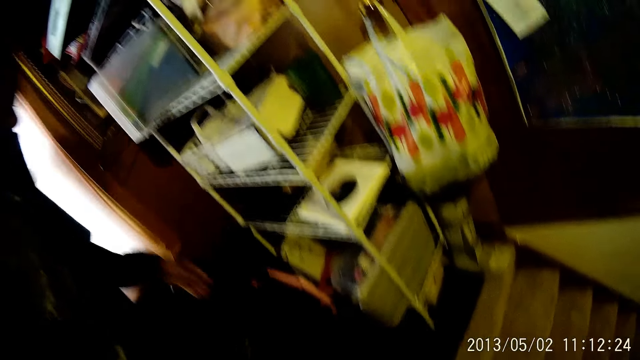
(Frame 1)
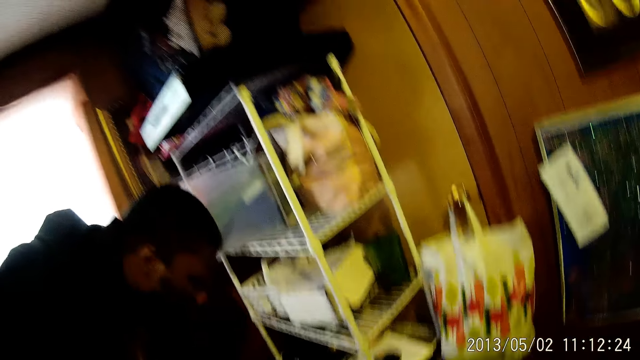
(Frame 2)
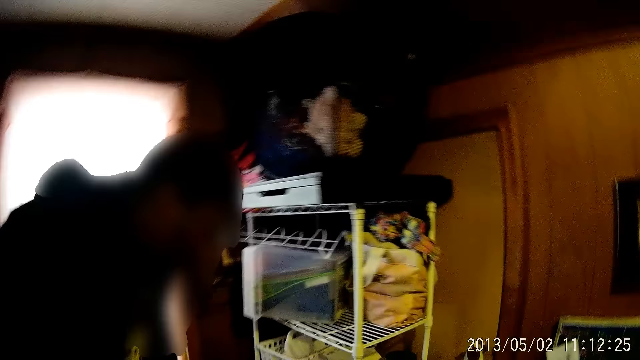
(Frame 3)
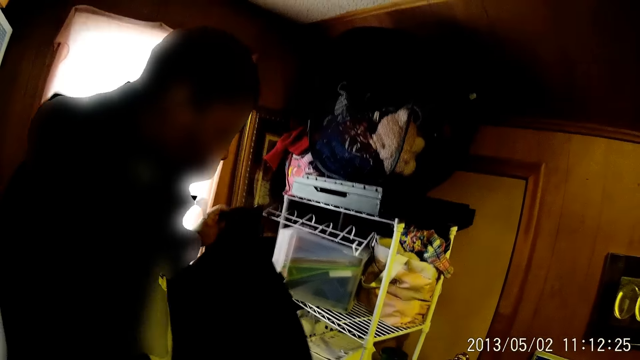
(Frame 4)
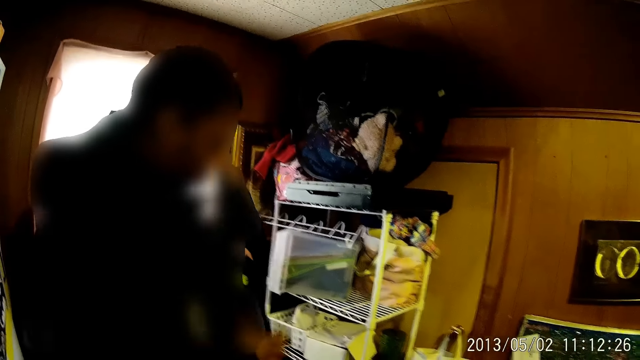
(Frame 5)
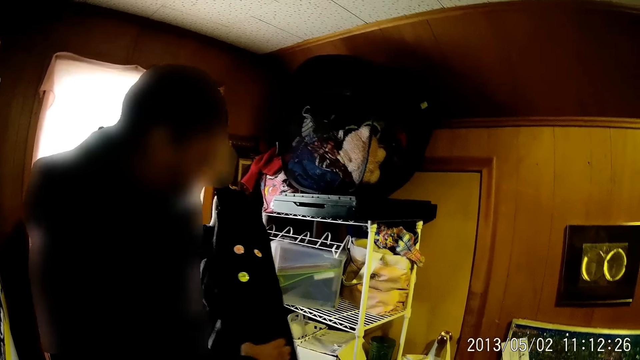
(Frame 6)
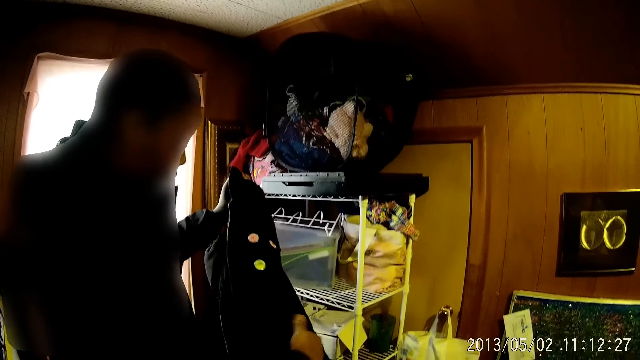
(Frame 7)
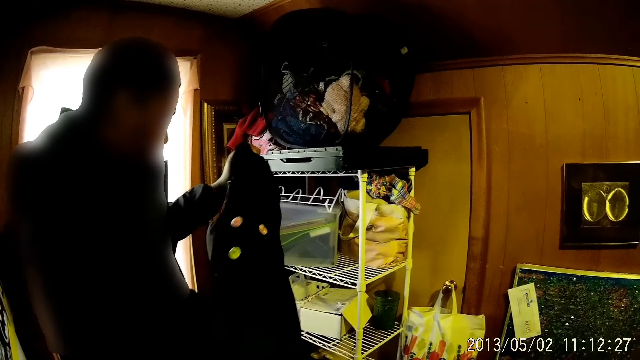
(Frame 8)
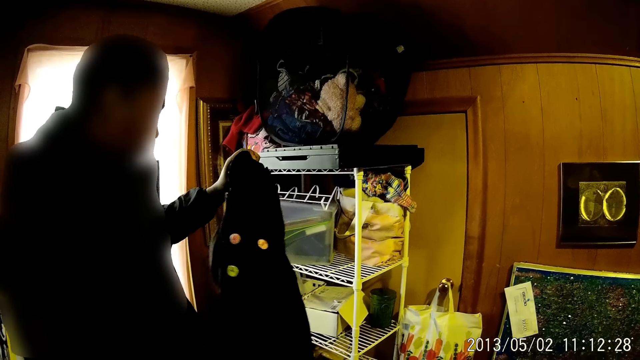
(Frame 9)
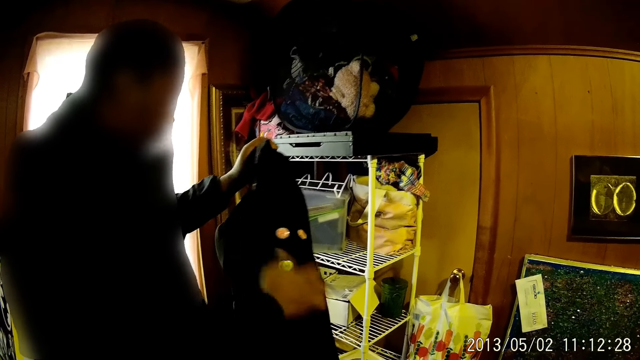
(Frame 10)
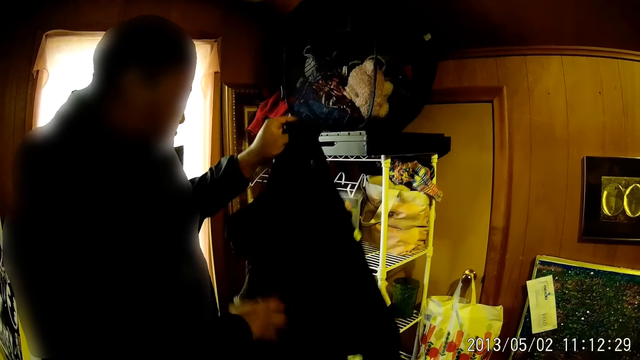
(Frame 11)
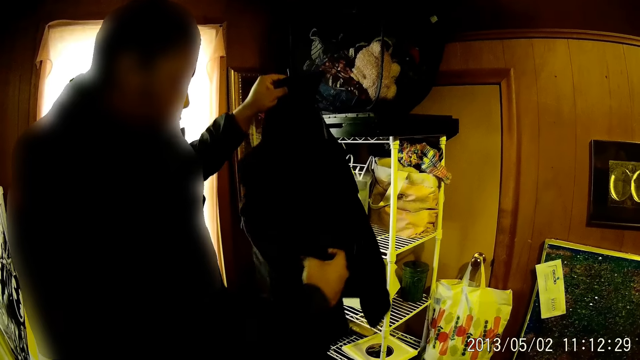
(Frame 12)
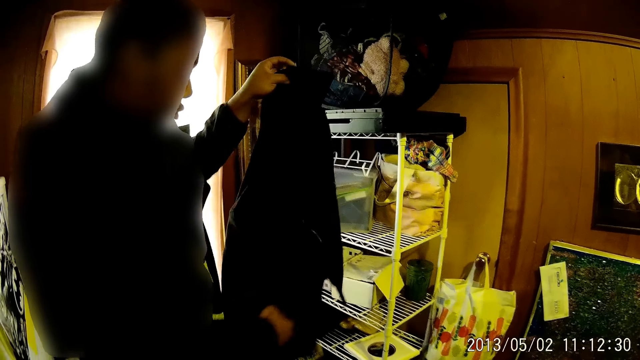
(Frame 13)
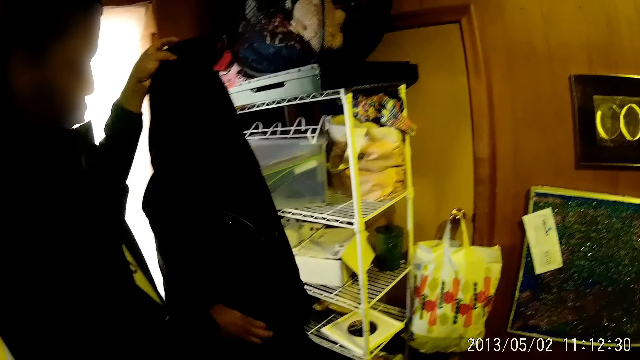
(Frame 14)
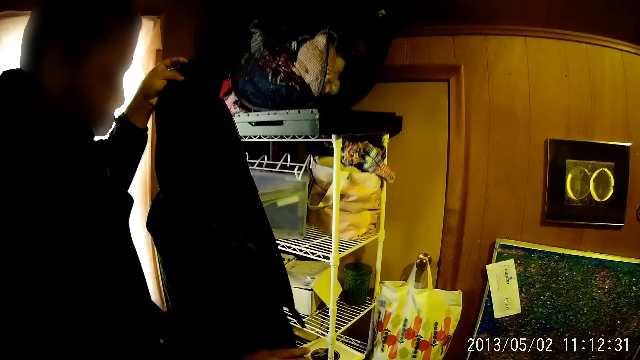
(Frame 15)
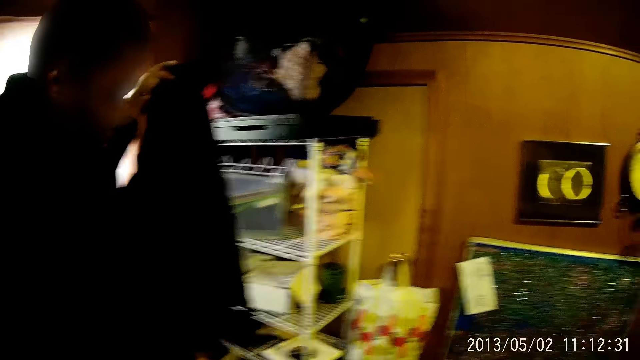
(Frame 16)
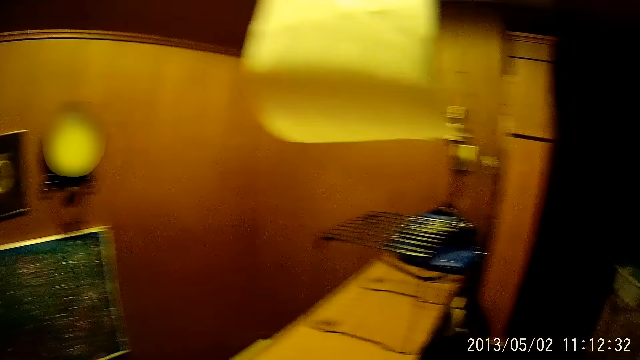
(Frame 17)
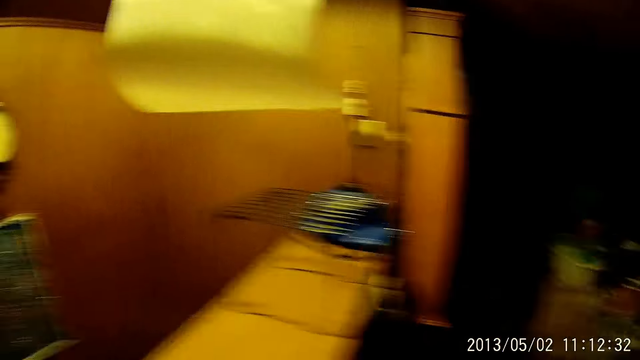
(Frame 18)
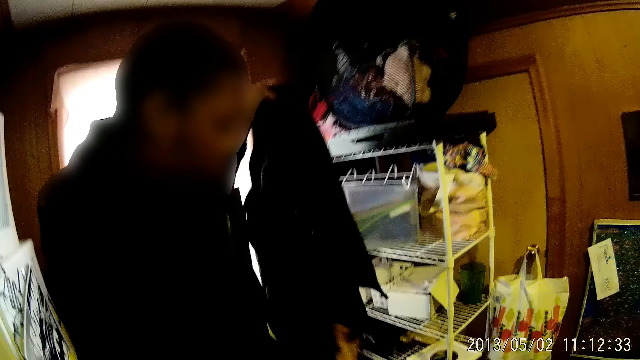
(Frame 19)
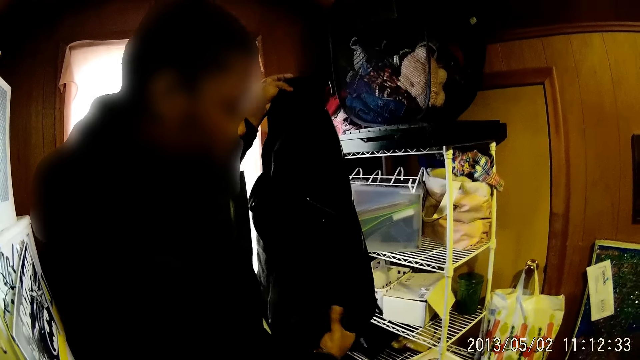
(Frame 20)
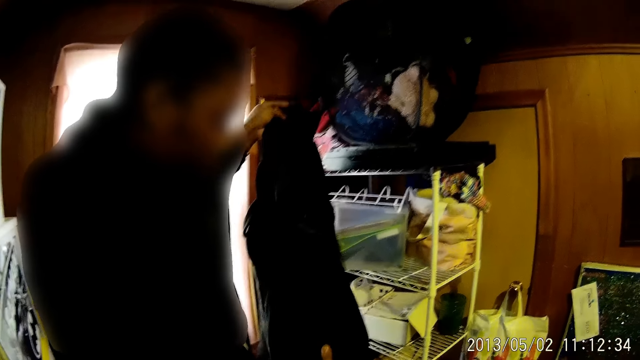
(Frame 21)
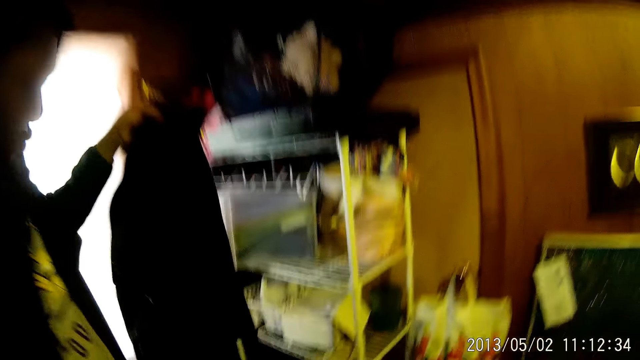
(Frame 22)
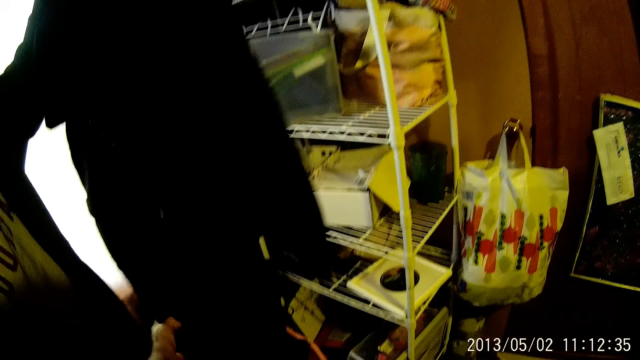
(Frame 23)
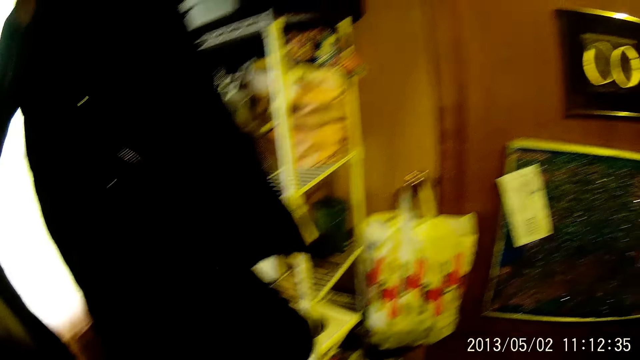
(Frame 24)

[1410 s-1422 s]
The man picks up a jacket from the floor with his left hand, holds the jacket with both hands, and checks the pockets of the jacket with his right hand. The camera wearer looks around.

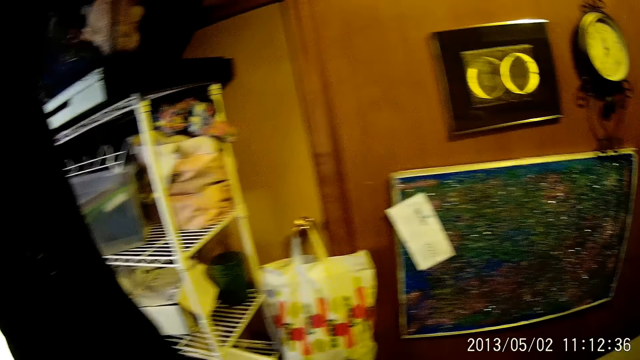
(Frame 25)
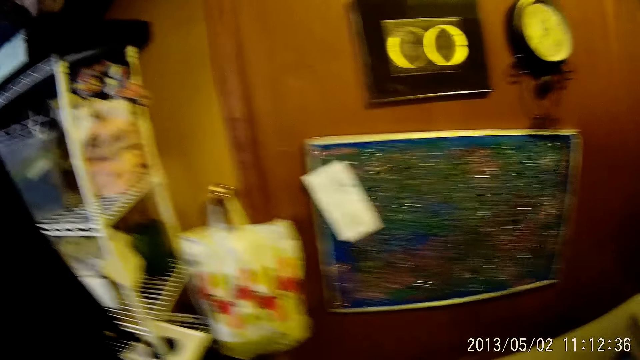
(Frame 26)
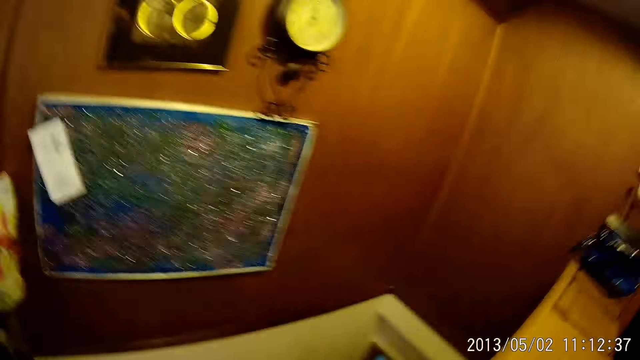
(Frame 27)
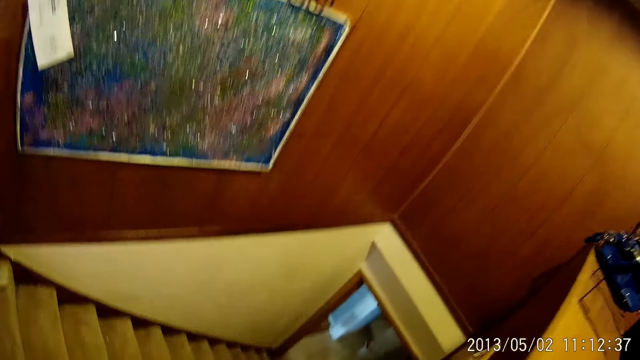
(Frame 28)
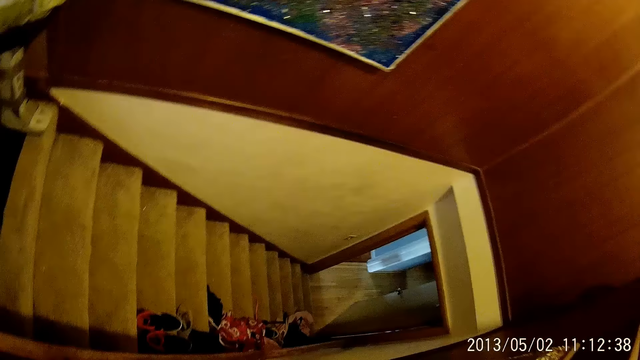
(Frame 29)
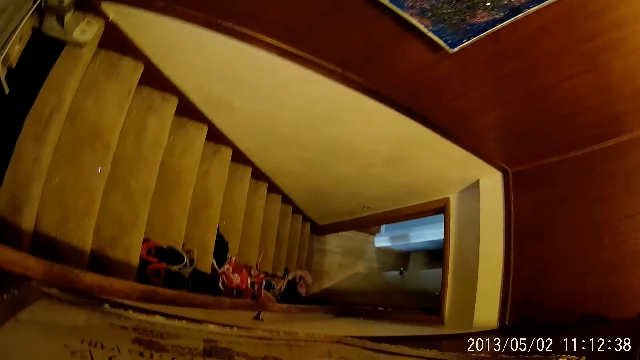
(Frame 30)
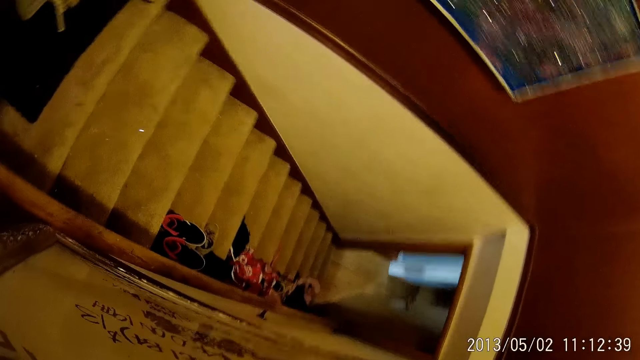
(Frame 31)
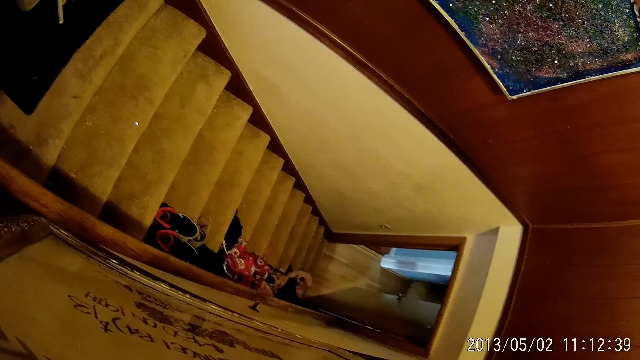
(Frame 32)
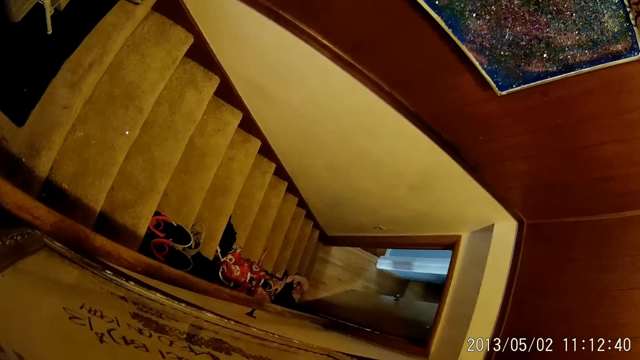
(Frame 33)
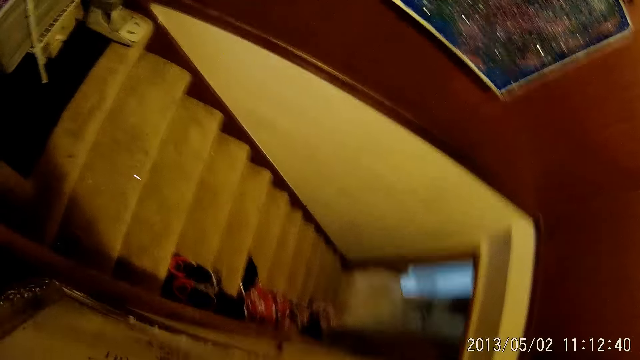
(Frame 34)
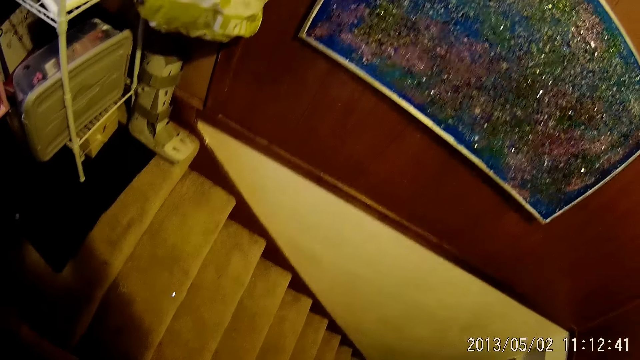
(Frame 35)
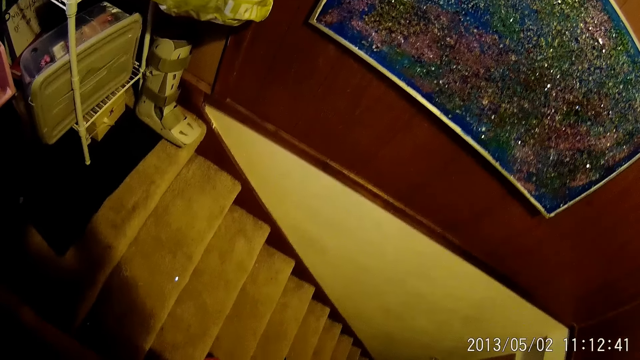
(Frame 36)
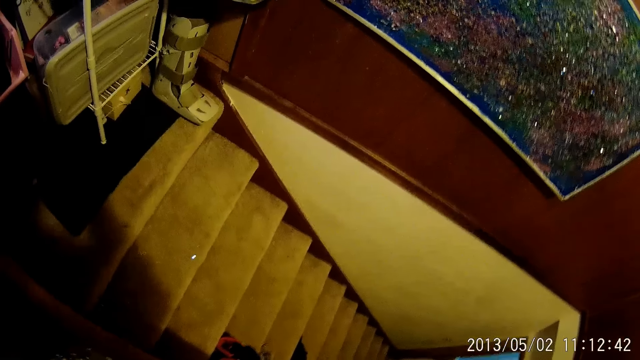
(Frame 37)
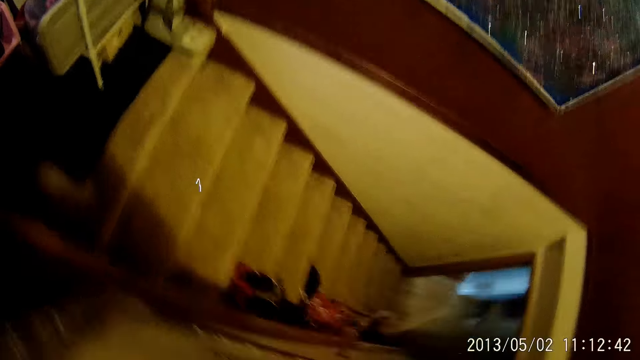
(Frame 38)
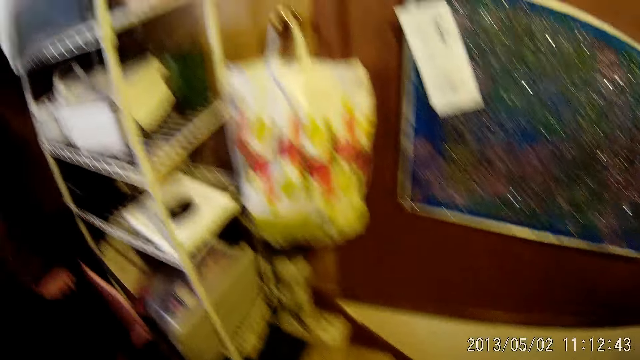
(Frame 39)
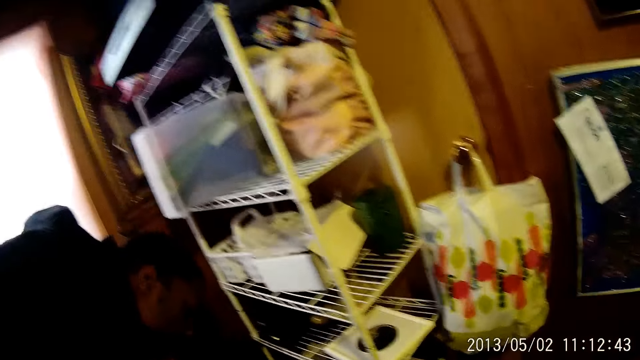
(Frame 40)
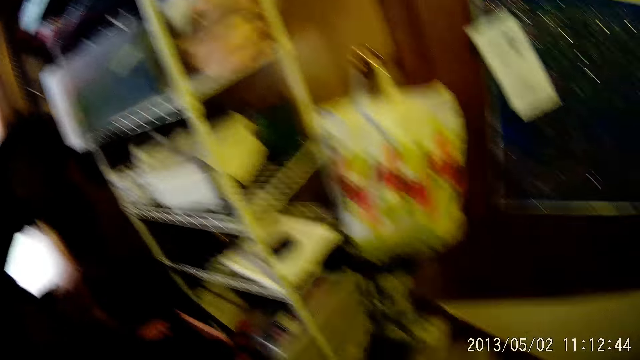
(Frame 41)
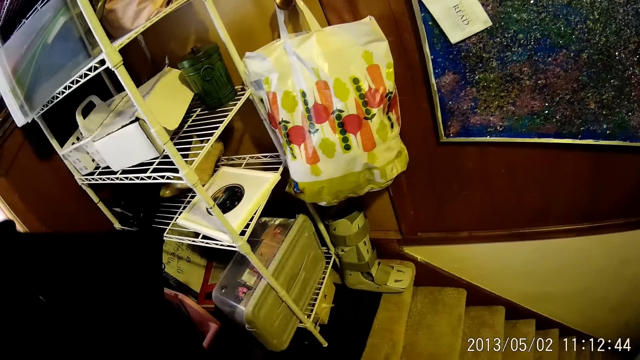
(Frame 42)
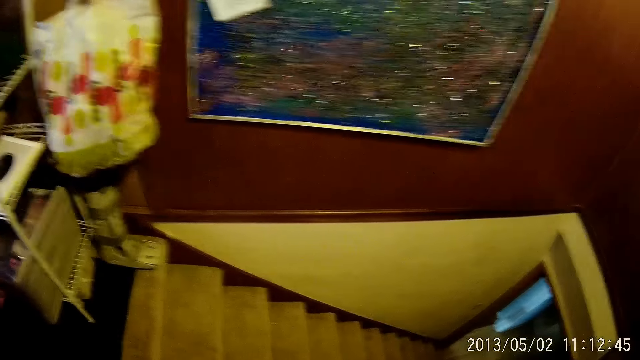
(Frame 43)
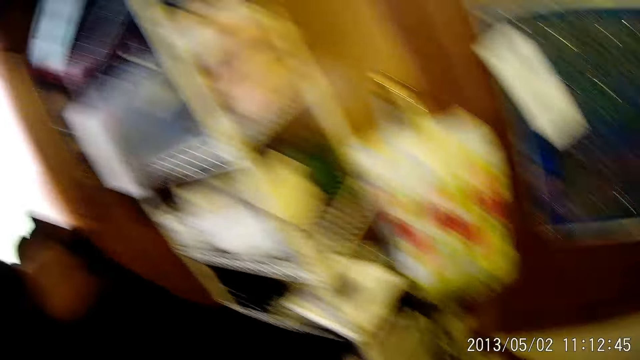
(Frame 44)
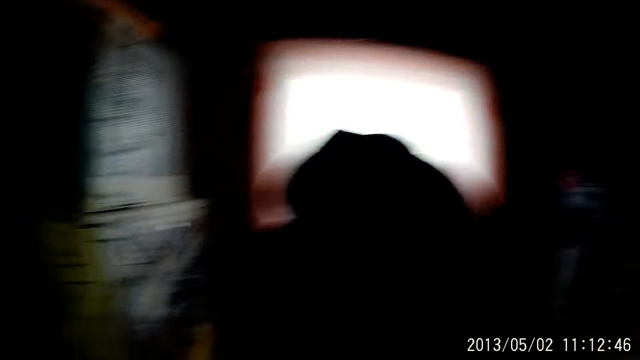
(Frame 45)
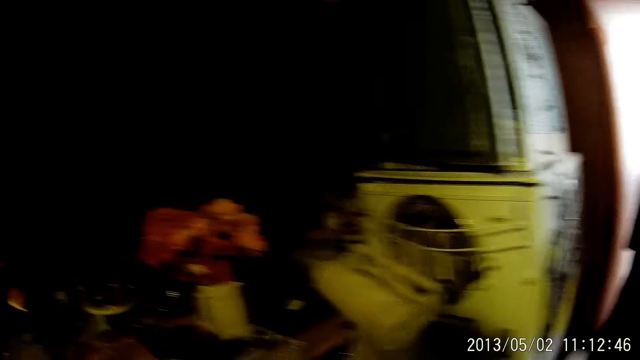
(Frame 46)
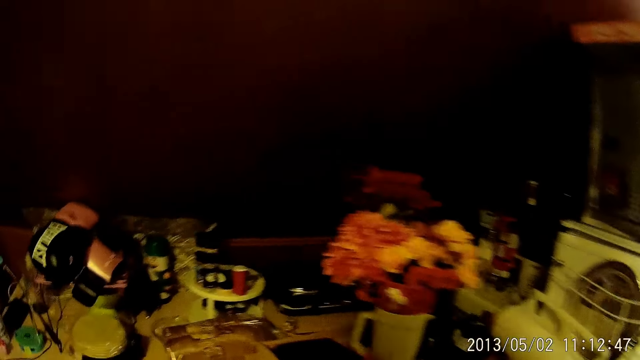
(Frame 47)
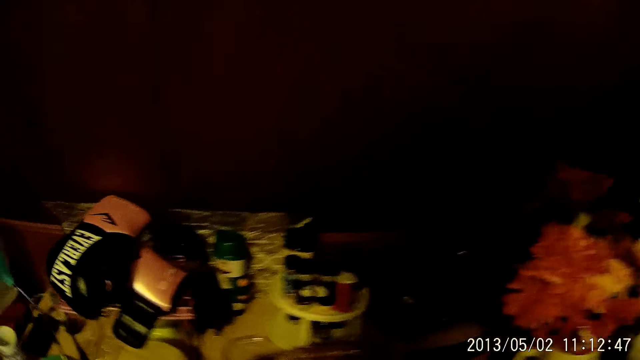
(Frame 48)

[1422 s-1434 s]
The camera wearer looks down the stairs. They turn around.
